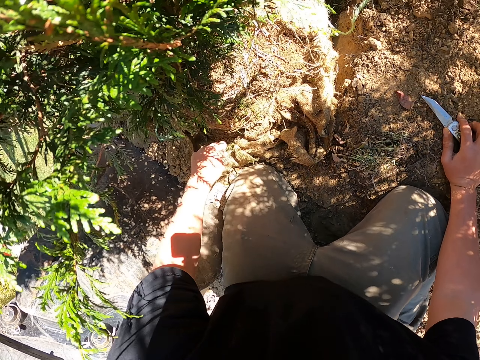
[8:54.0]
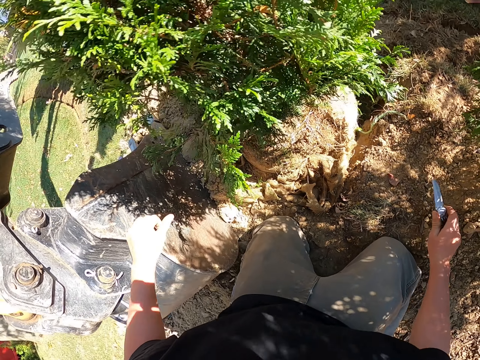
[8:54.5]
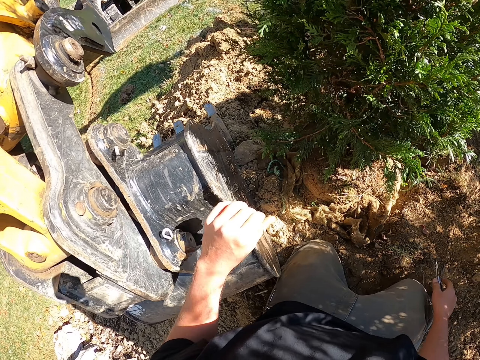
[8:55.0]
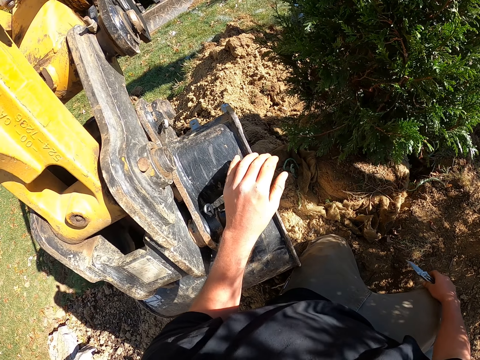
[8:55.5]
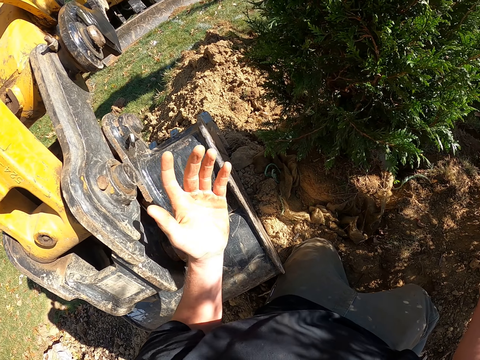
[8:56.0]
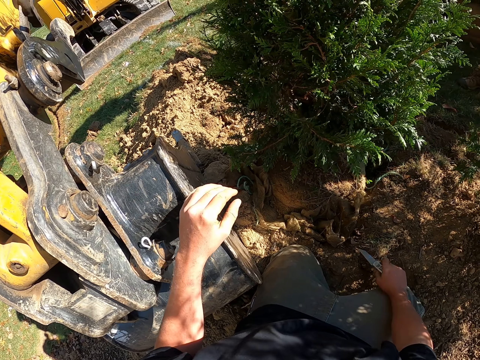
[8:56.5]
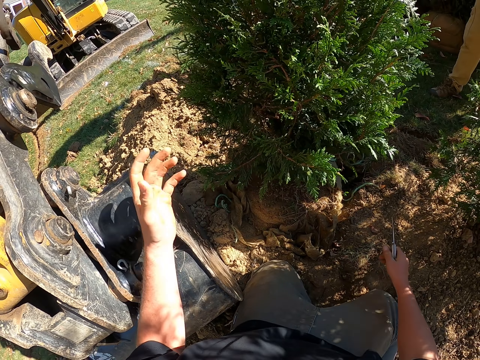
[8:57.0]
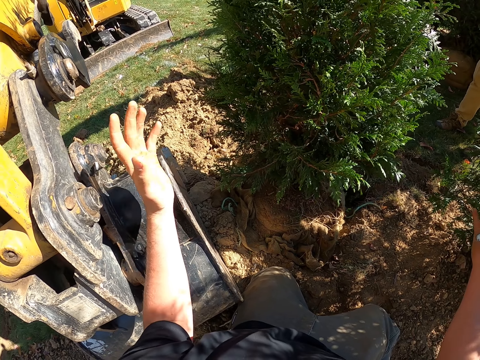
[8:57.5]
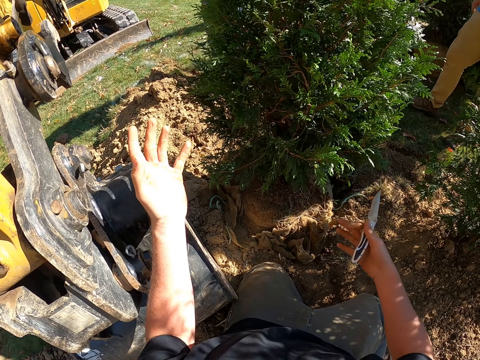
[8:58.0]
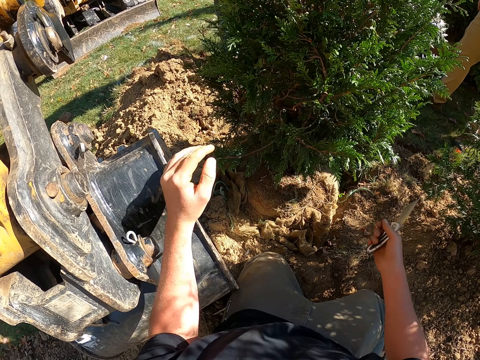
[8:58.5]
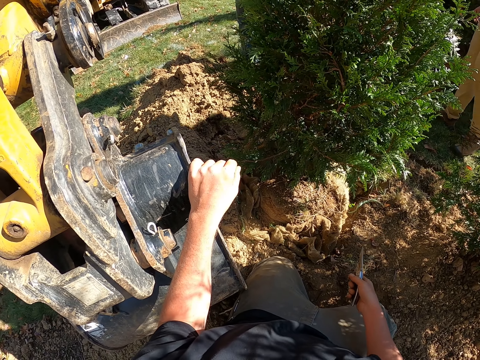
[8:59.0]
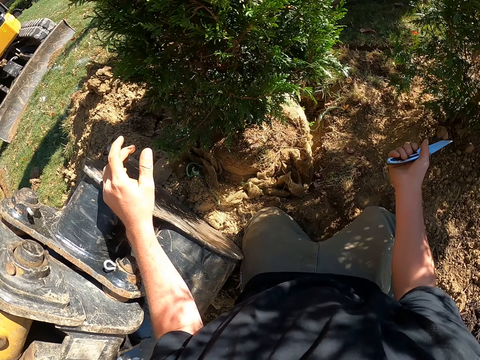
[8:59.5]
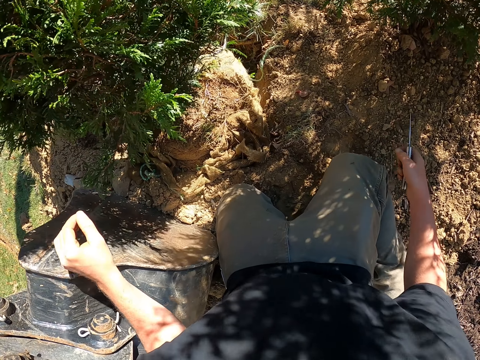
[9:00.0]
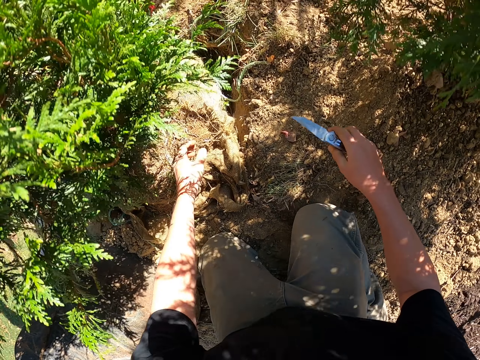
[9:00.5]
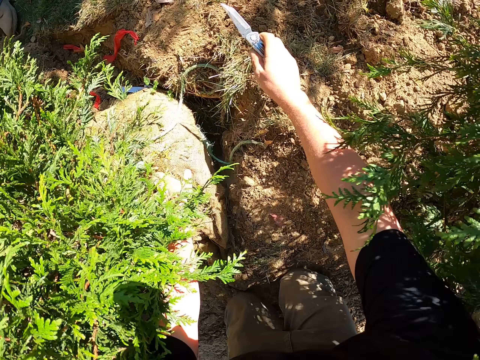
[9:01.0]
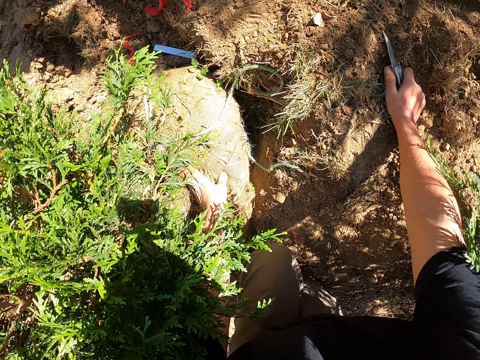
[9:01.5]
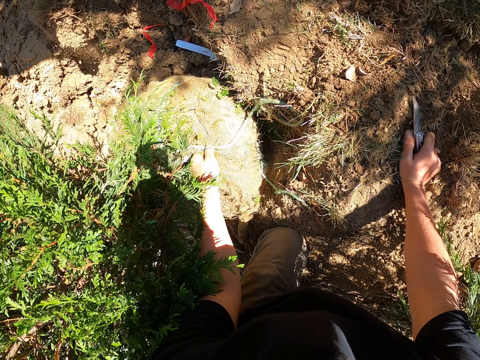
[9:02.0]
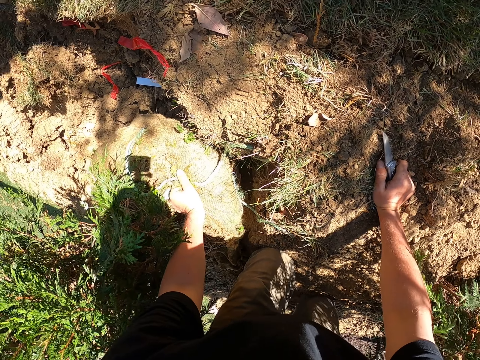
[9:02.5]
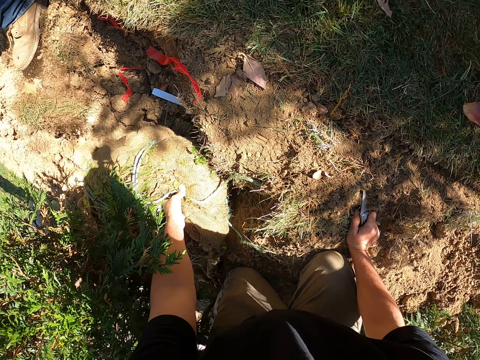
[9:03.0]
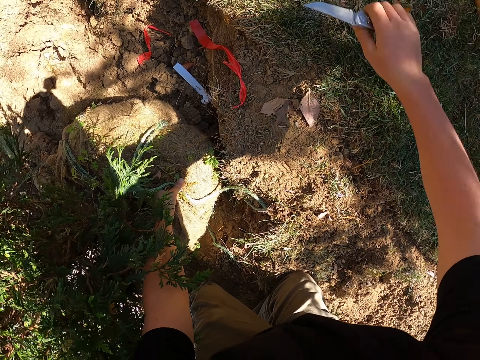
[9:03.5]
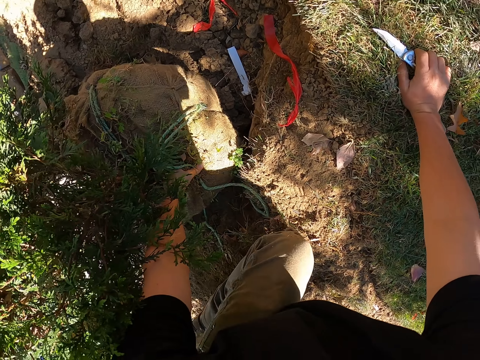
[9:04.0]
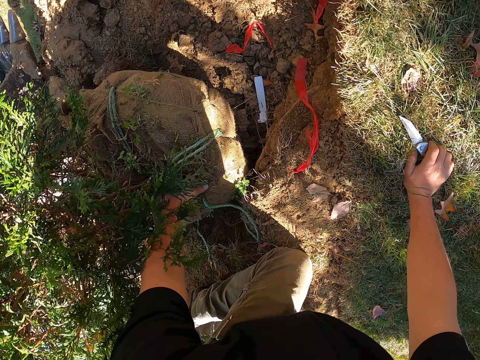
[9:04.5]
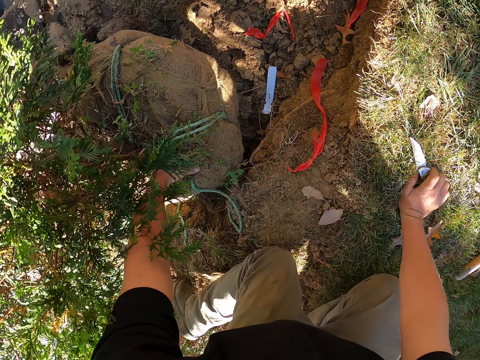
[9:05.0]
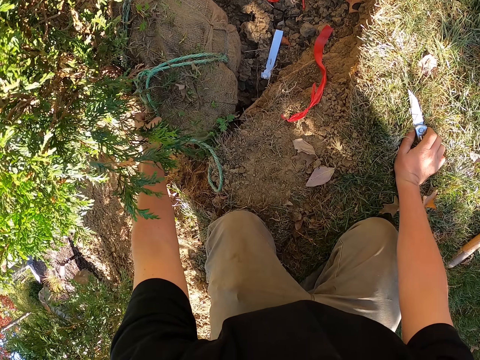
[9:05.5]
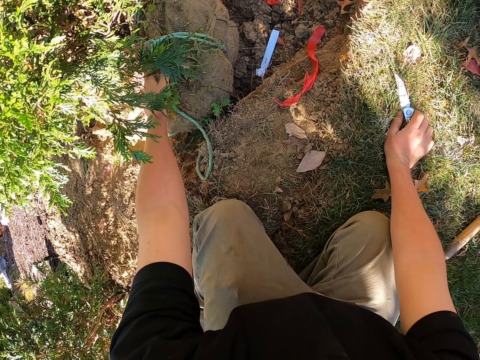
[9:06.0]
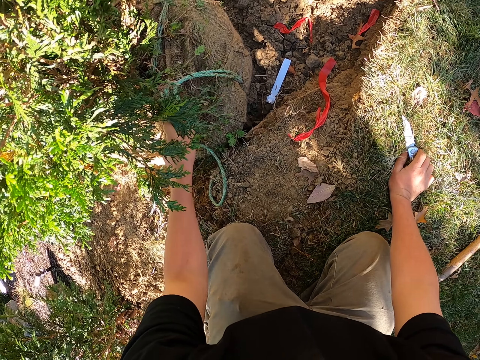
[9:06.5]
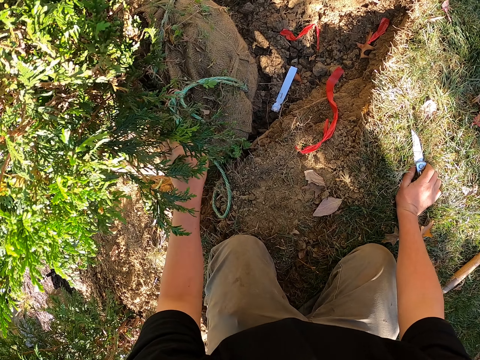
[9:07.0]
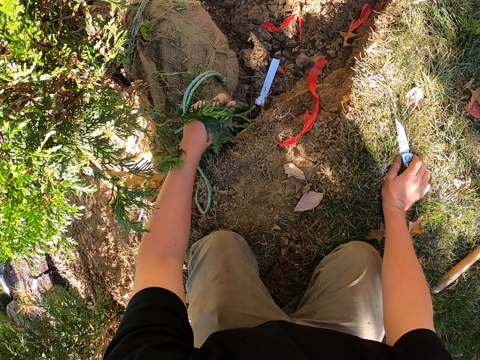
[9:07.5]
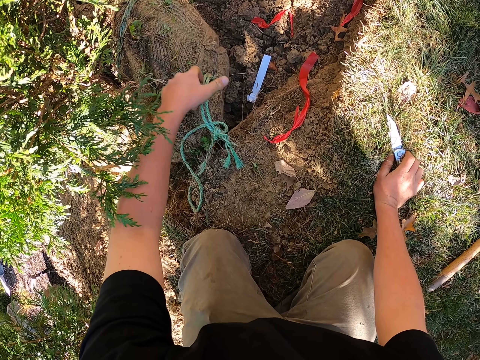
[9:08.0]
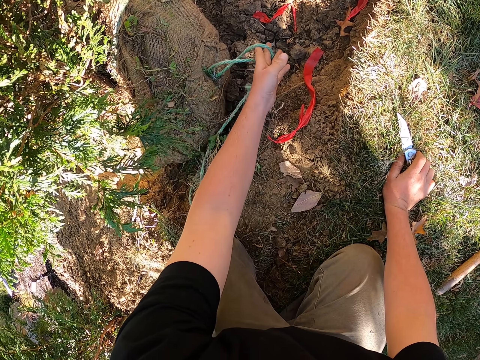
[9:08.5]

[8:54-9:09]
The camera wearer pulls the sack with both hands. They pick up a utility knife. They interact with a man. They hold the excavator with the left hand. They move around both hands. They move around both hands again. They look at the ground. They crawl. The man covers a hole with soil. The camera wearer holds the sack with the left hand. They crawl down with both knees. They pull a thread. They pull the sack with the left hand. They push threads.

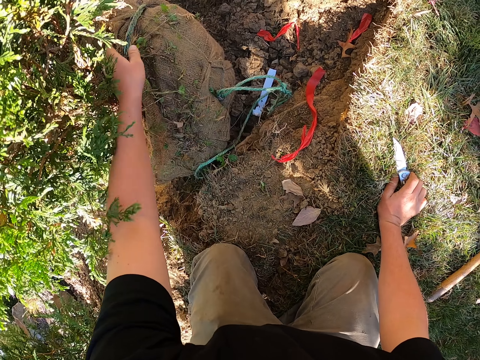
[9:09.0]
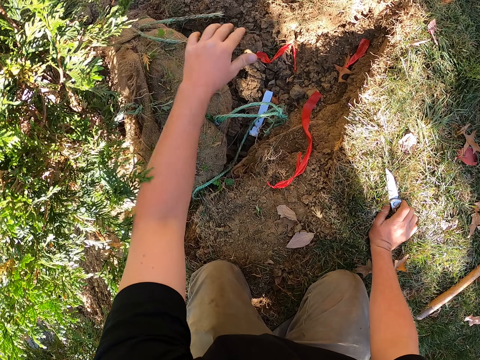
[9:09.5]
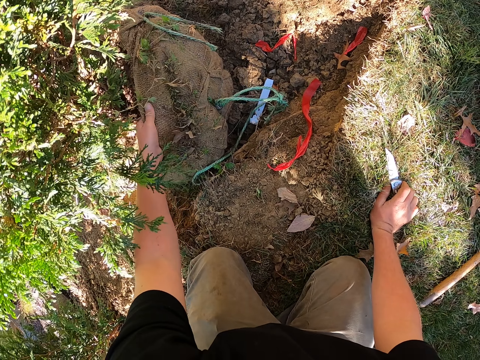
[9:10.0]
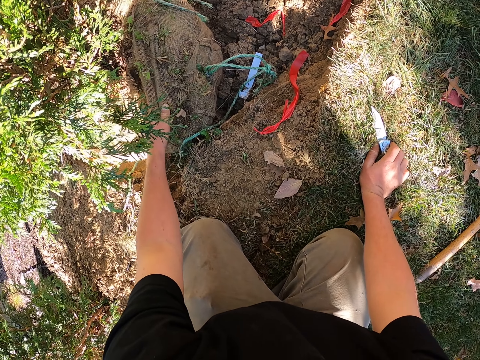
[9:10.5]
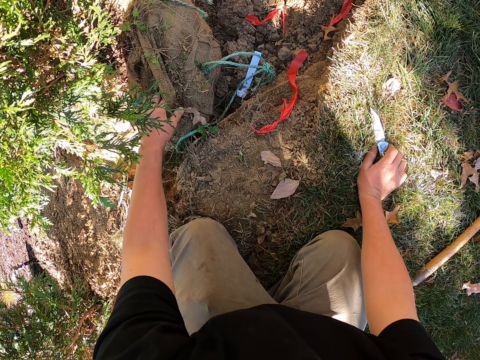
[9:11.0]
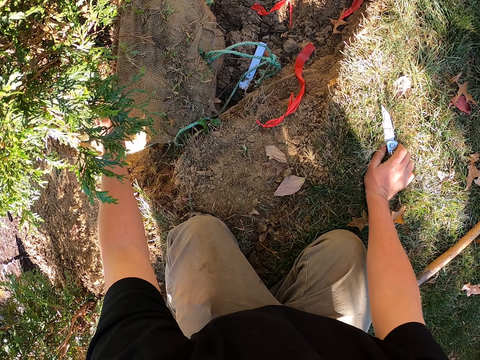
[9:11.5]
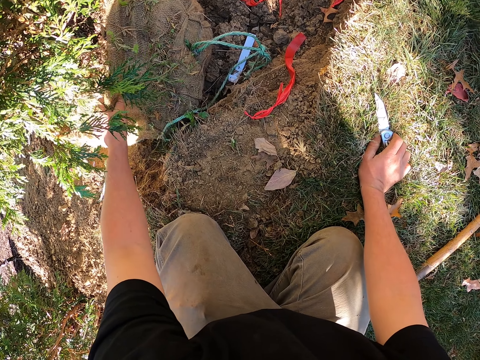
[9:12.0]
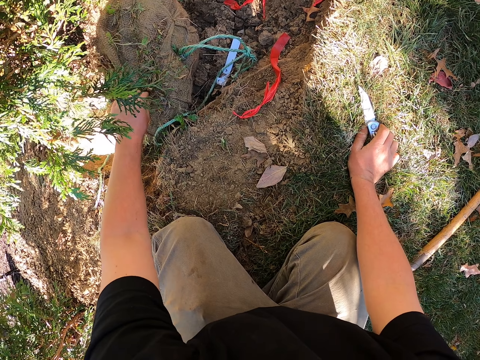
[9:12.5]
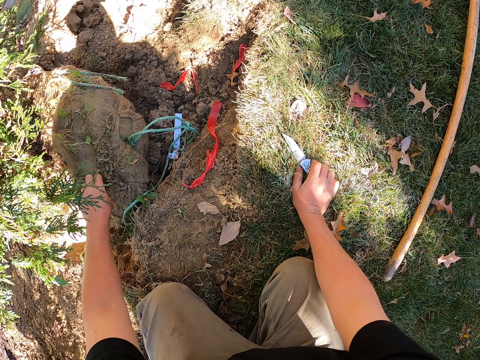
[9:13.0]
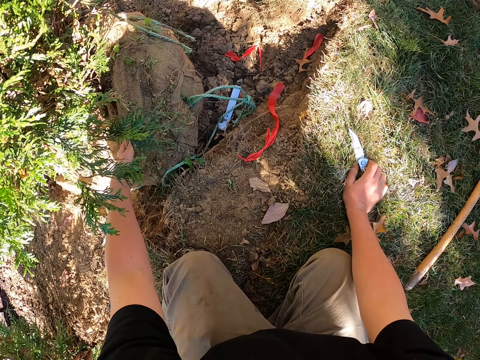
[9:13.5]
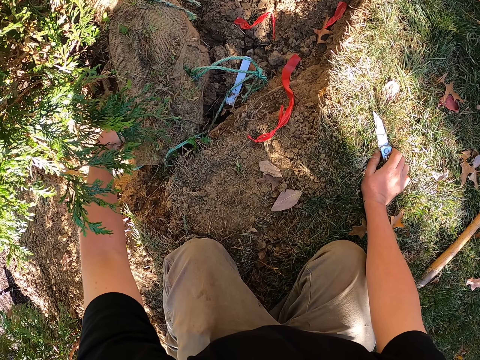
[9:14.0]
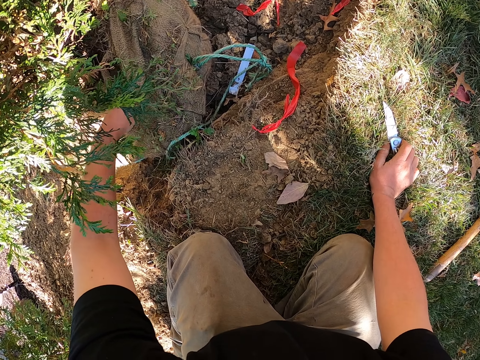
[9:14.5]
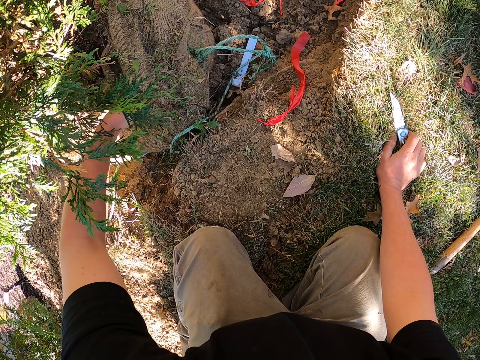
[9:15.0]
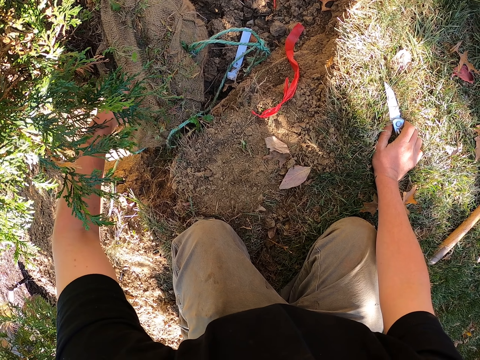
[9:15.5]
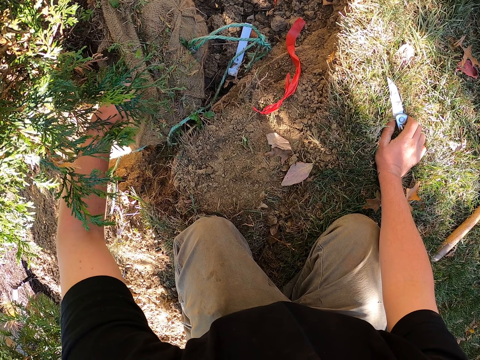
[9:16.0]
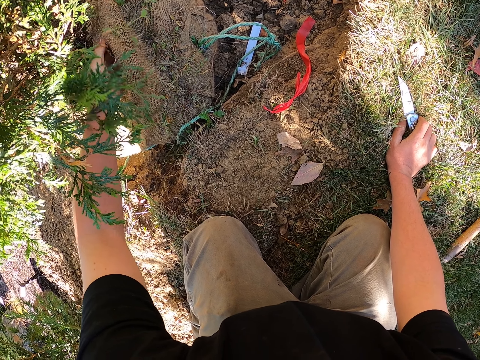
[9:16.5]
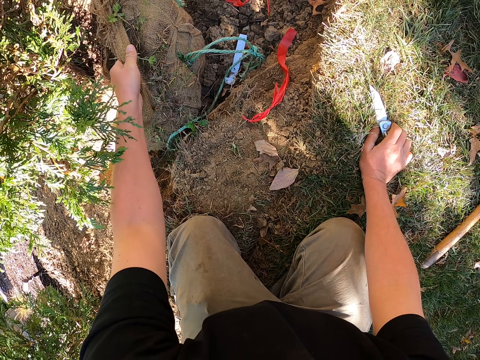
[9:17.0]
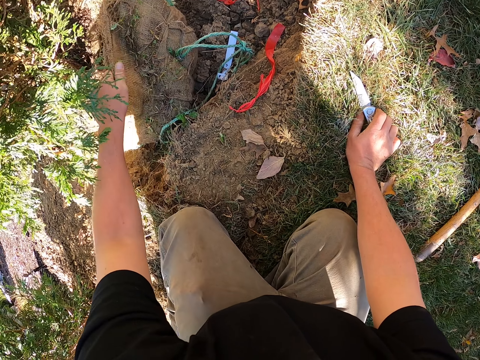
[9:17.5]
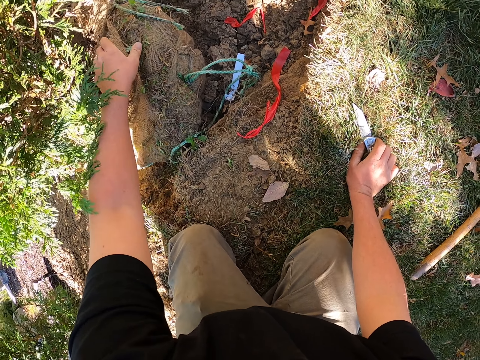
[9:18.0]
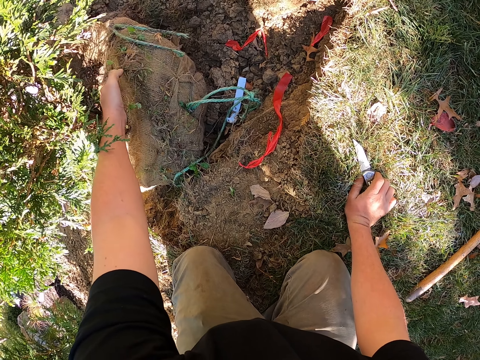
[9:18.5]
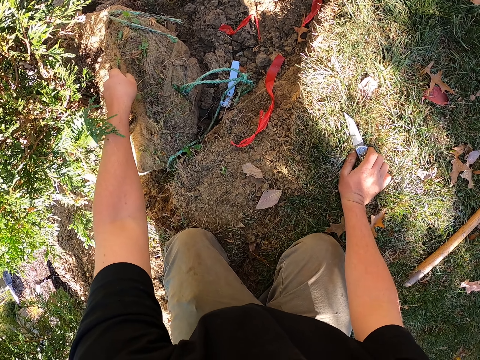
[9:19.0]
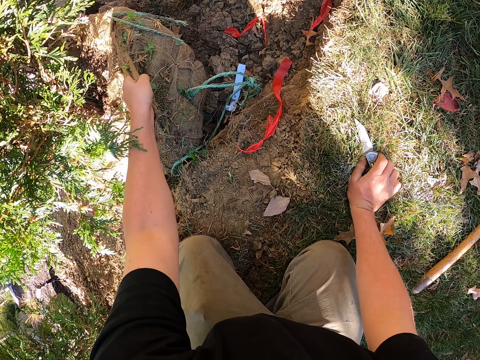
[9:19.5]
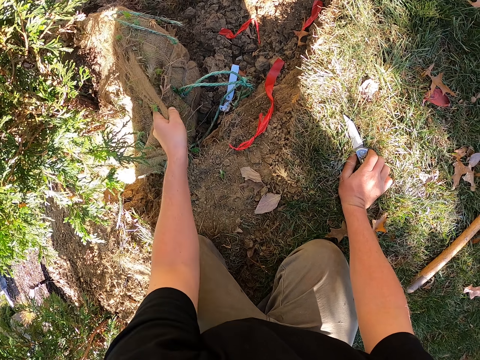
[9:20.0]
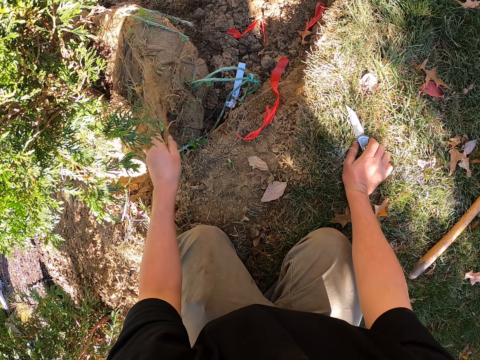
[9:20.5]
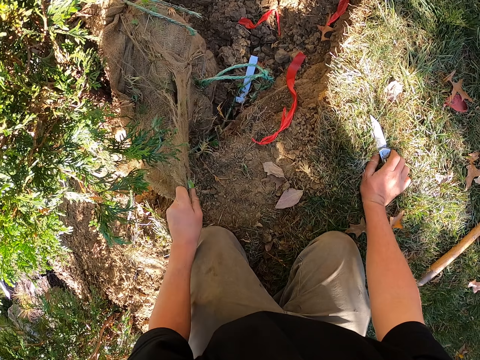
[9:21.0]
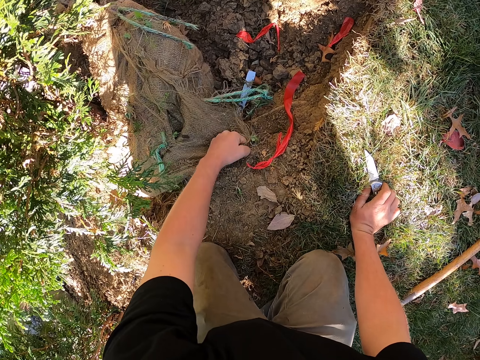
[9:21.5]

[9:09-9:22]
The camera wearer pulls the rope with the left hand. They adjust a sack. They pull the sack with the left hand. They pull the sack with the left hand again. They pull the sack.
